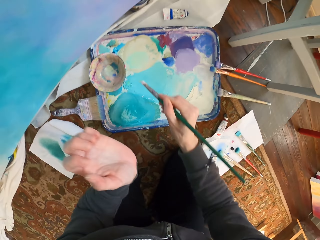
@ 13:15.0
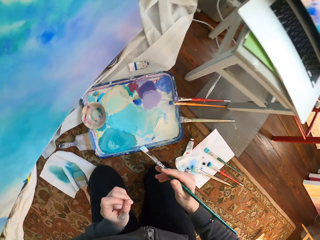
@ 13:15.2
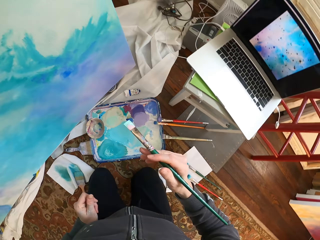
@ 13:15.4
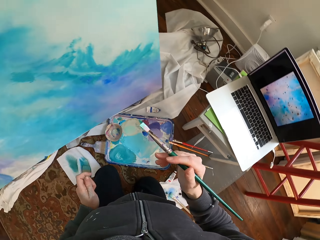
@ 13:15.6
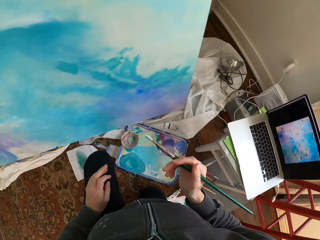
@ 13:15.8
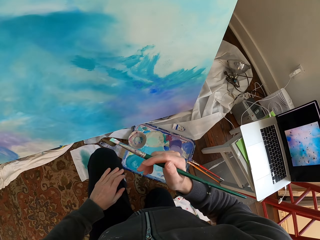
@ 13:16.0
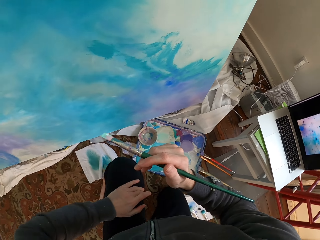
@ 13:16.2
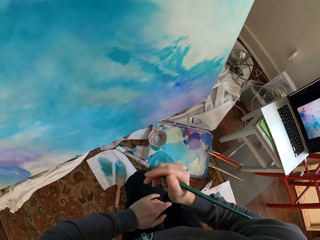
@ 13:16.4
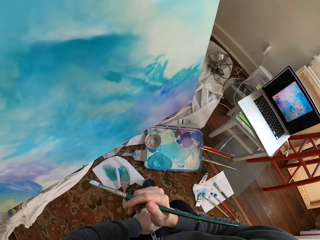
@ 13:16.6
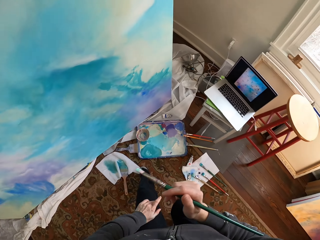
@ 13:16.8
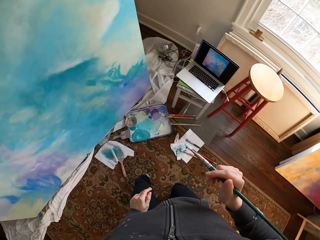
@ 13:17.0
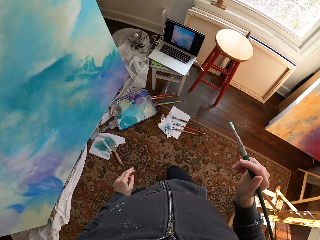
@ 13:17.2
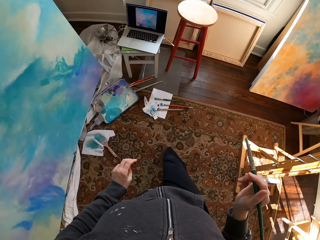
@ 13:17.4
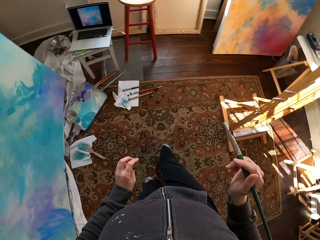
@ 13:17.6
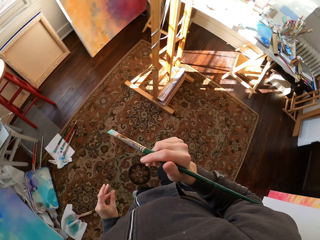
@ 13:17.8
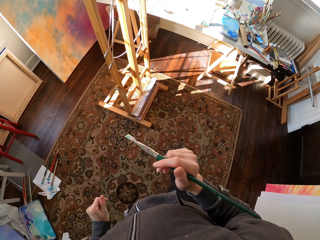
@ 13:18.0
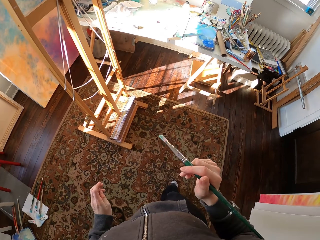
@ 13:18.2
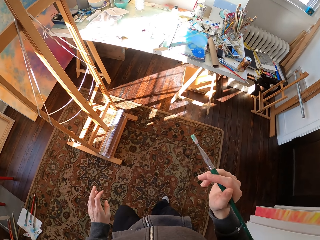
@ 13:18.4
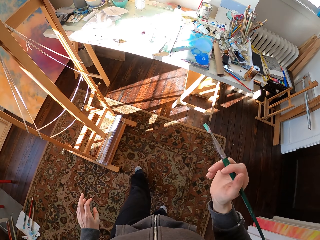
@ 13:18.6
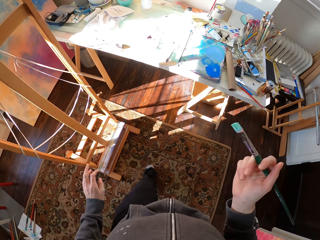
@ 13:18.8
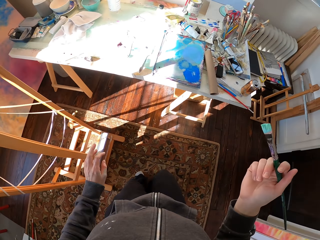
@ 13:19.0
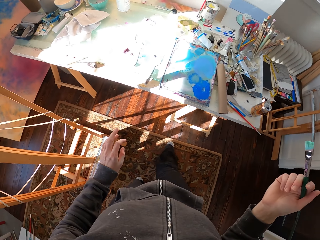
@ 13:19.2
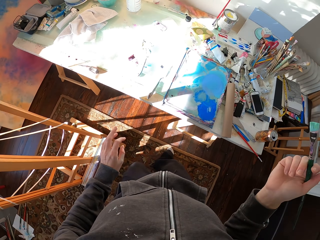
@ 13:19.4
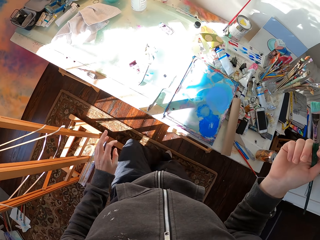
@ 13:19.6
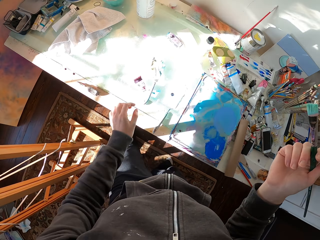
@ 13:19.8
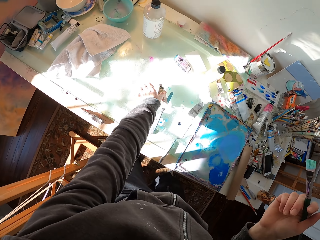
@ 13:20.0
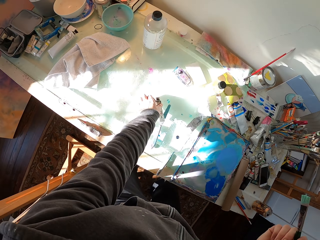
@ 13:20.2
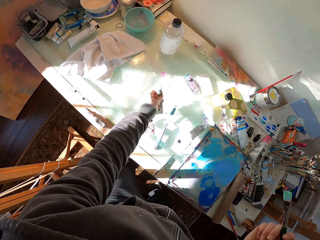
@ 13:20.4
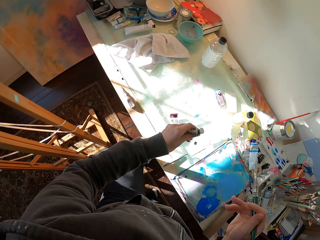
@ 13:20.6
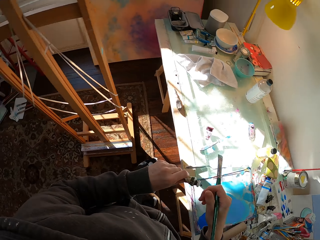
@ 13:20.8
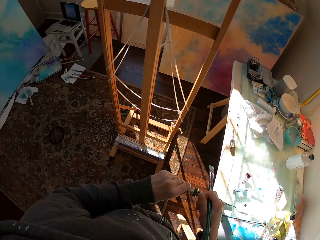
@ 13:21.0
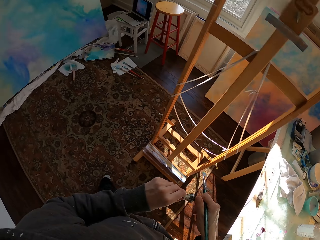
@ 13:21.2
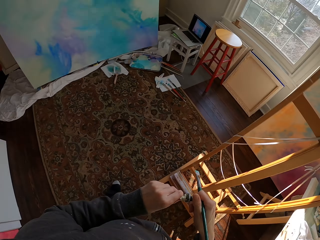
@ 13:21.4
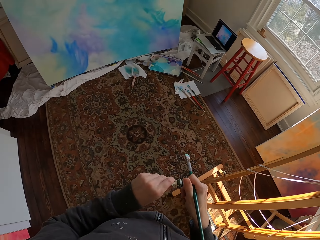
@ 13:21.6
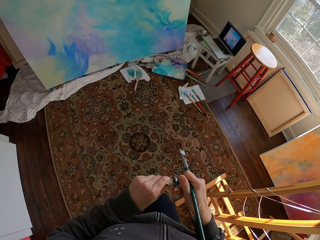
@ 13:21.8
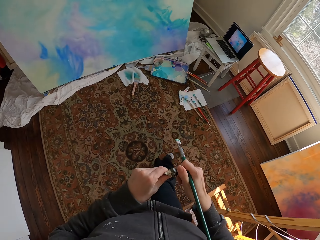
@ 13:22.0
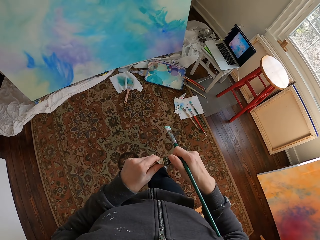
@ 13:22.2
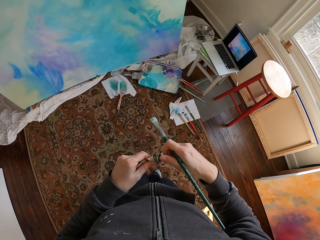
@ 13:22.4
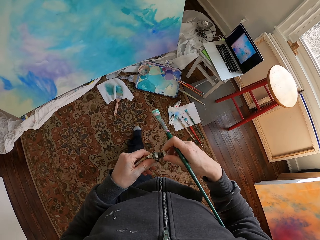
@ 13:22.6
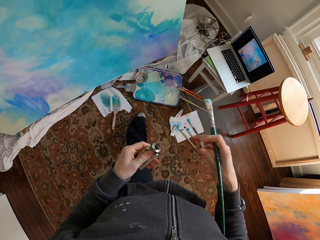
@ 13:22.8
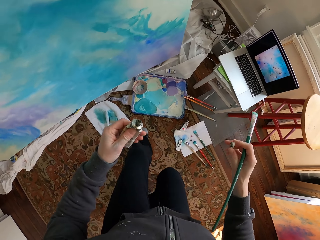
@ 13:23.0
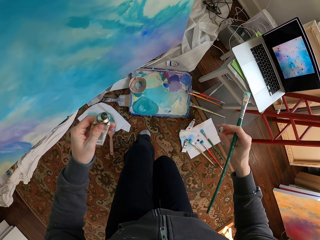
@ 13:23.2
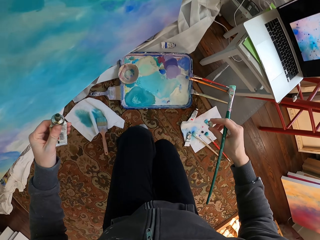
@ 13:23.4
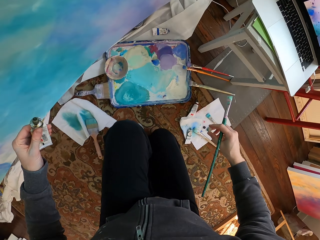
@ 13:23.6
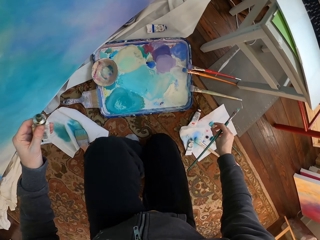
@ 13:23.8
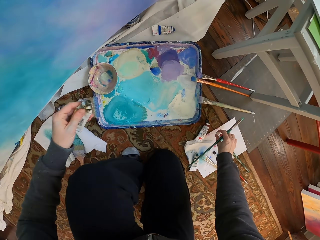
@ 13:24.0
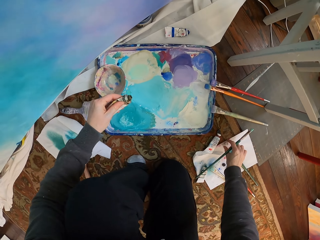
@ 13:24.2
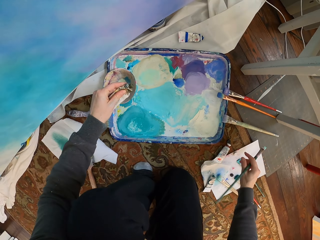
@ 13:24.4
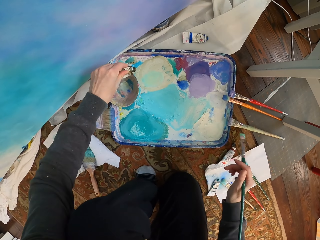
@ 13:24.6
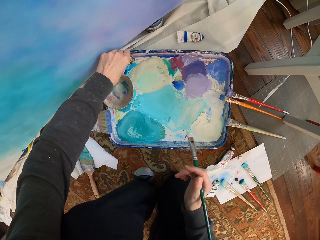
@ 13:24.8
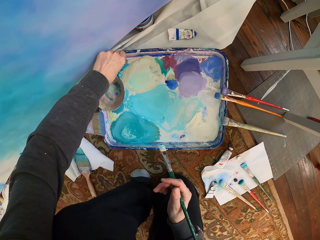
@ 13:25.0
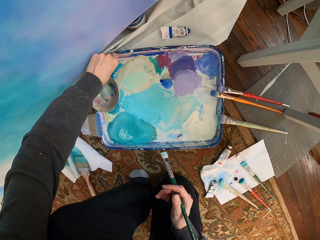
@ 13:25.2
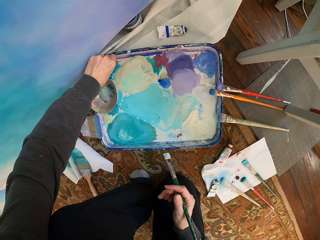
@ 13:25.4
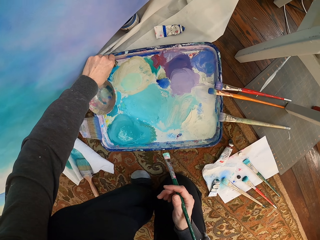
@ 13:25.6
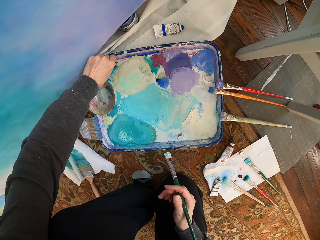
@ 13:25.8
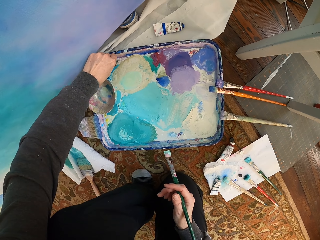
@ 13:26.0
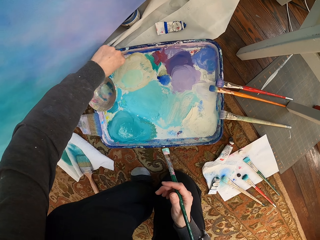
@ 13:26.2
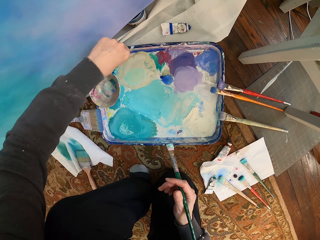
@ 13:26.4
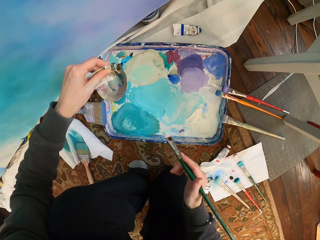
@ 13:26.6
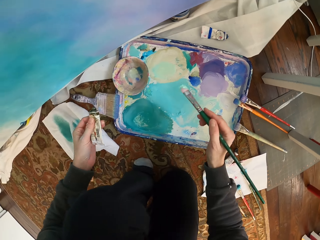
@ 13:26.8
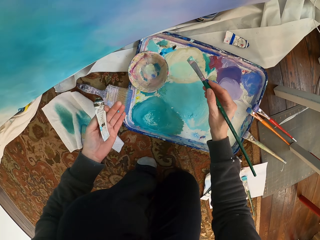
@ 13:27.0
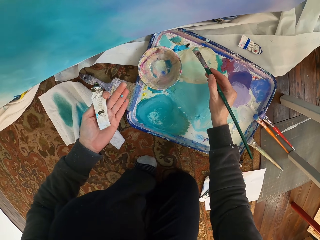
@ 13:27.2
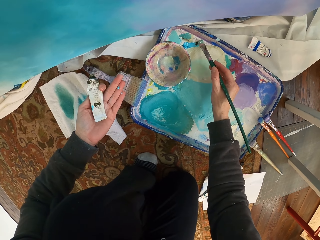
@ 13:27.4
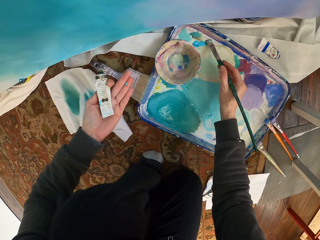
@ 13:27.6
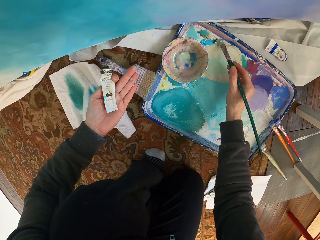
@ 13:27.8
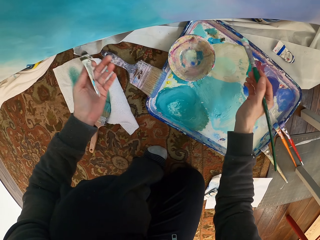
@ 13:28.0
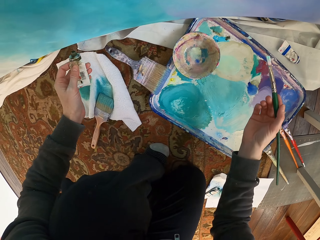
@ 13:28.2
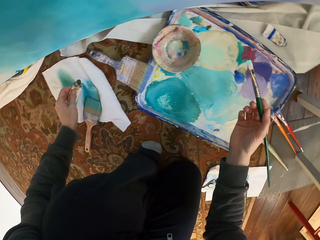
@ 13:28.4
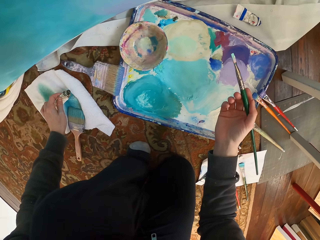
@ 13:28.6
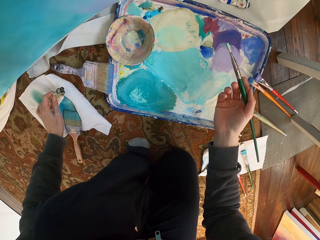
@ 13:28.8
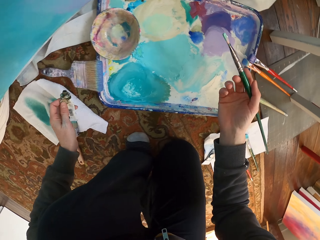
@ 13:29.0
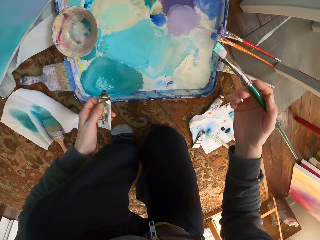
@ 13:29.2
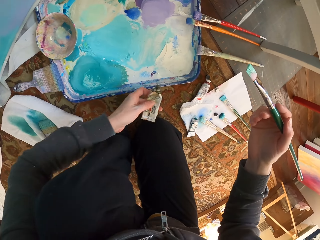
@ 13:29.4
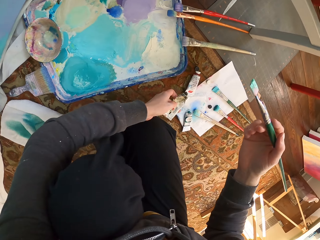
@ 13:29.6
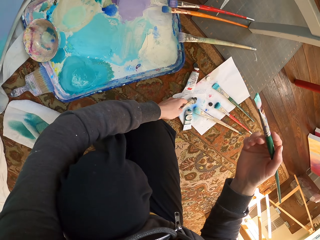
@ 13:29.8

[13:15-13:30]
The camera wearer paints the board. They walk towards the table. They pick up a paint tube or cream, open the paint tube, and walk towards the board. They drop the paint tube top. They apply the paint on the paint tray. They press the cream. They mix the paint.

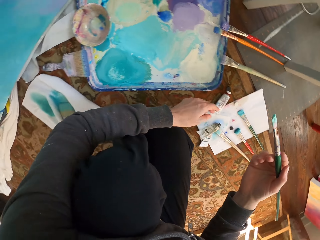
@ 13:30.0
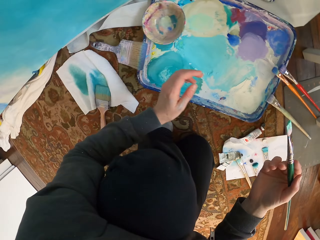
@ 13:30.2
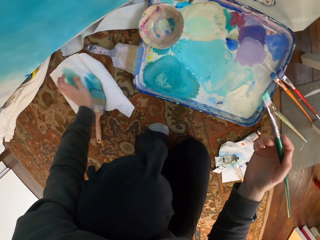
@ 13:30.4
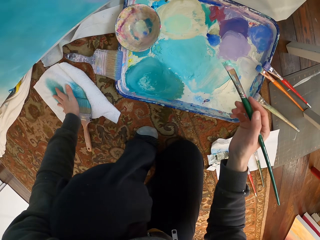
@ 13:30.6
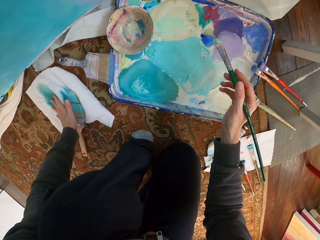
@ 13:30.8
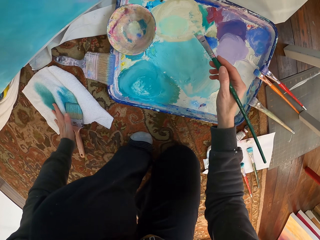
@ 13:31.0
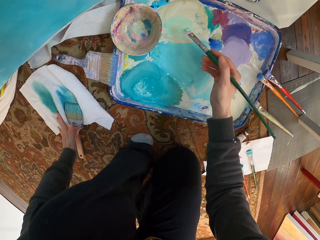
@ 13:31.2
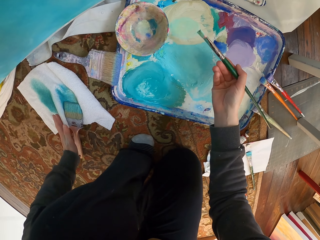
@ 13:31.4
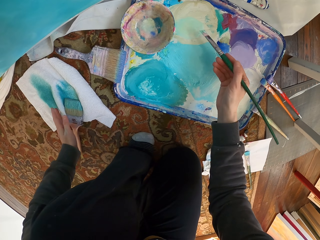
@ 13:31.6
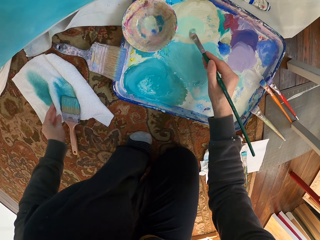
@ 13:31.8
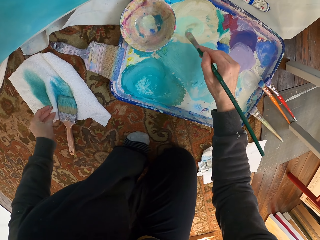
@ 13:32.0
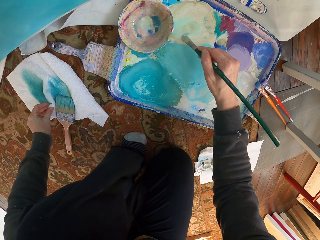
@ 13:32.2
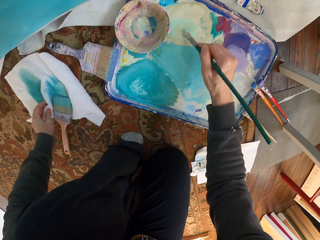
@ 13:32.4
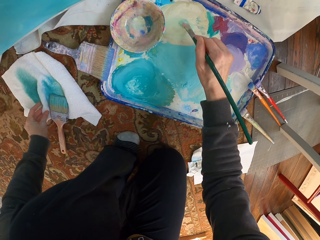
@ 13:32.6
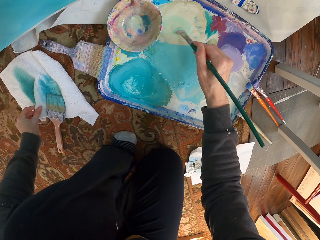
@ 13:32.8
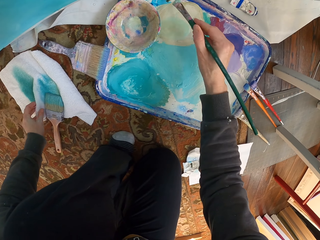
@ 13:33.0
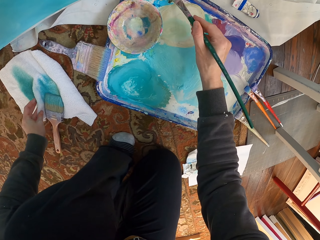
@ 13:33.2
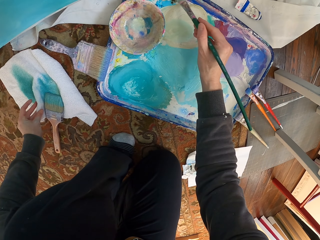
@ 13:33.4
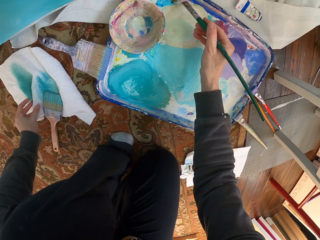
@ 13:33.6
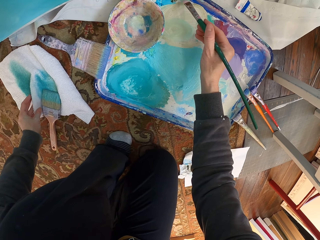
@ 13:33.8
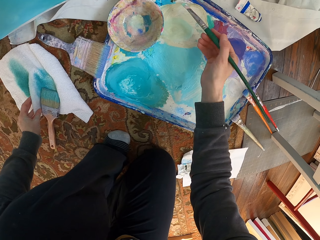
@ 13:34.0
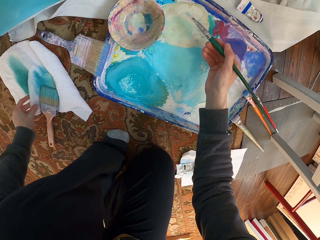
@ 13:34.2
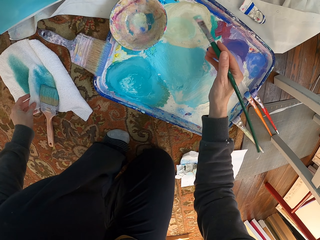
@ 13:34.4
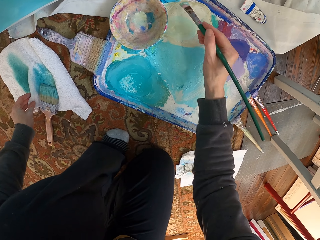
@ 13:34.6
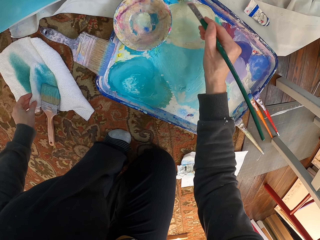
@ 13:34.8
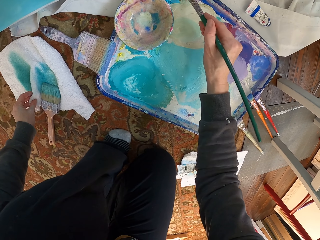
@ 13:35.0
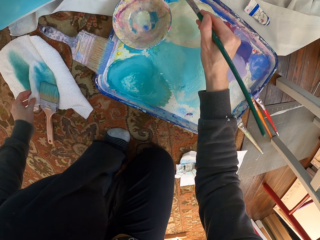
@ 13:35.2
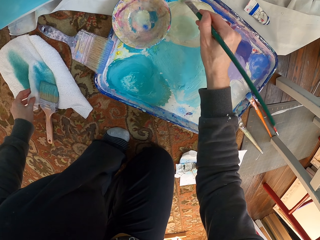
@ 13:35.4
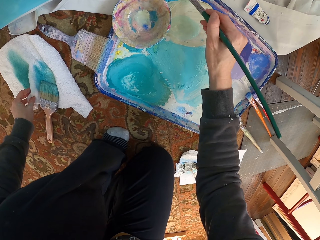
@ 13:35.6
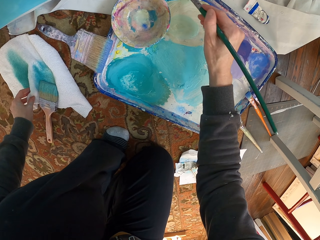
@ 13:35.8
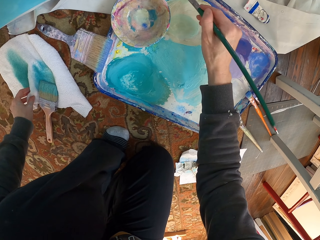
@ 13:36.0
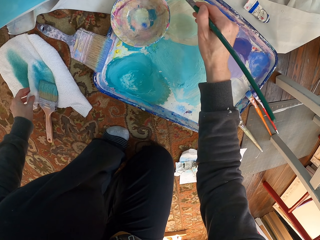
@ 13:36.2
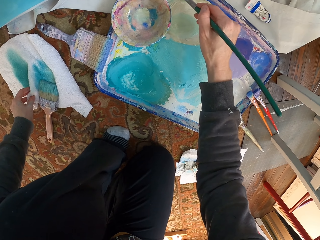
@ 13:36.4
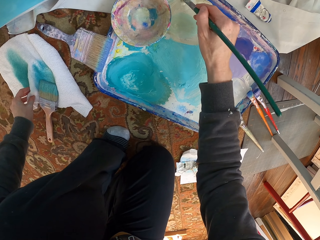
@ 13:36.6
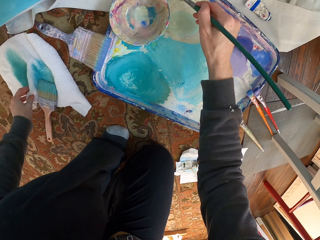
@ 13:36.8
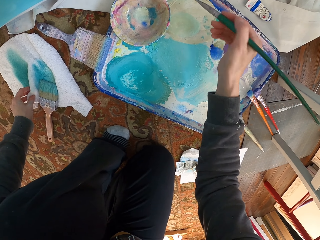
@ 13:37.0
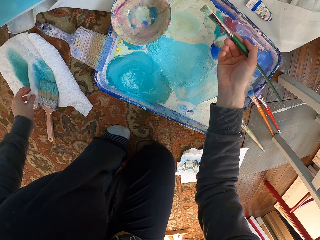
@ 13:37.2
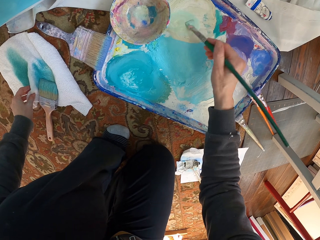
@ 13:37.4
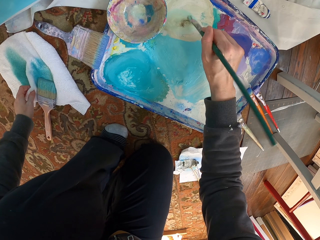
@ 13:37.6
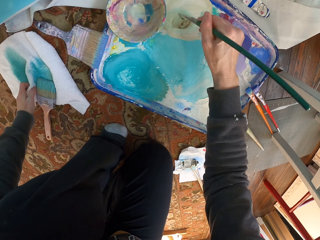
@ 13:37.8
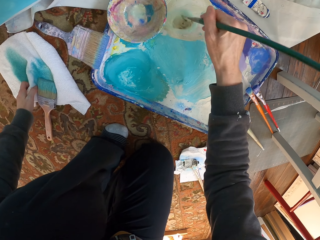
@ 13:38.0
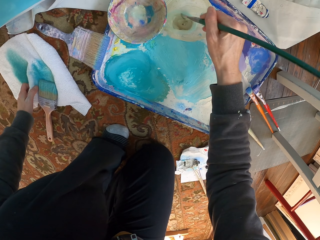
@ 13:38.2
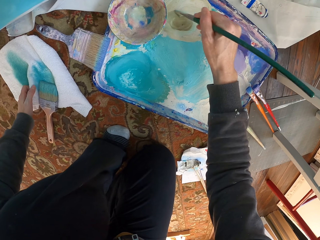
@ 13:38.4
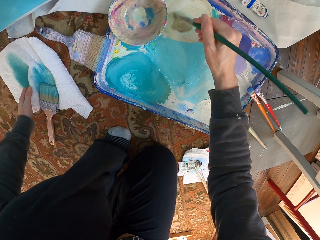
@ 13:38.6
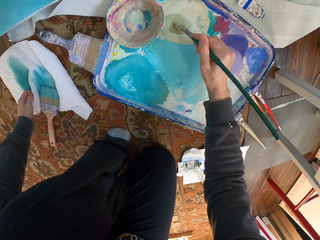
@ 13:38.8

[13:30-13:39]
The camera wearer brushes paint.
